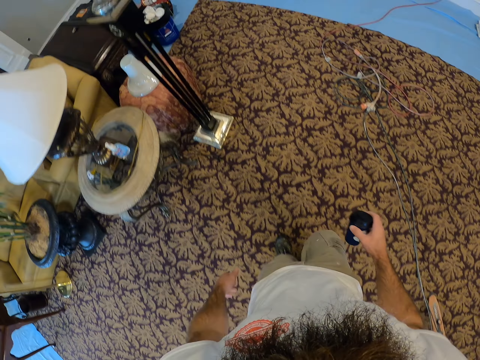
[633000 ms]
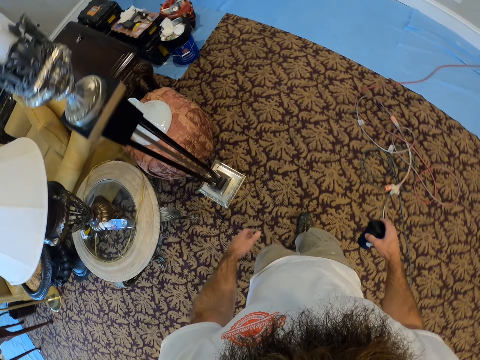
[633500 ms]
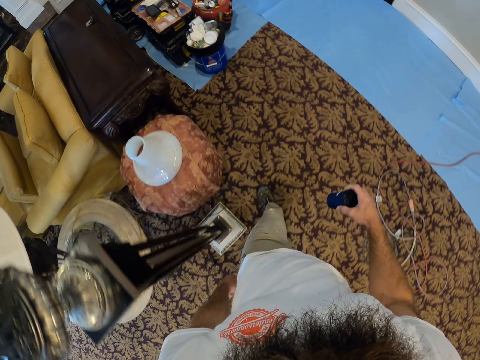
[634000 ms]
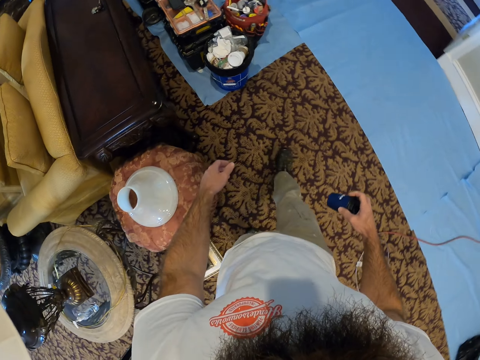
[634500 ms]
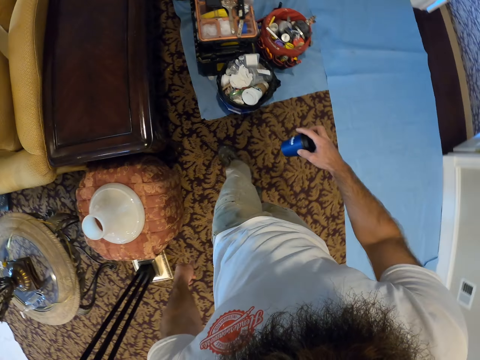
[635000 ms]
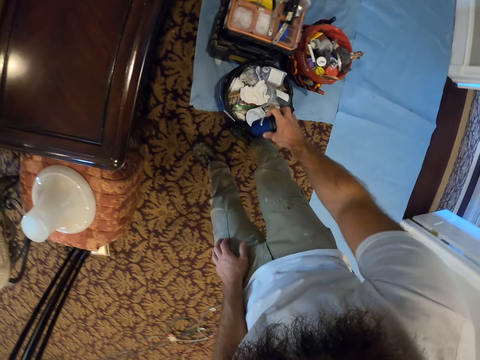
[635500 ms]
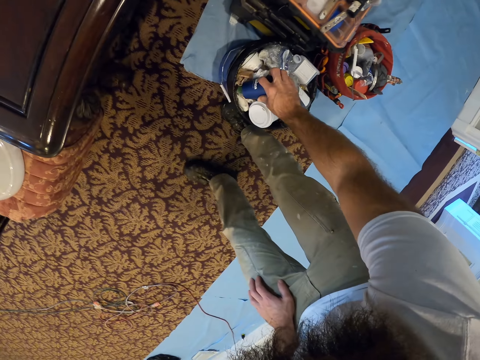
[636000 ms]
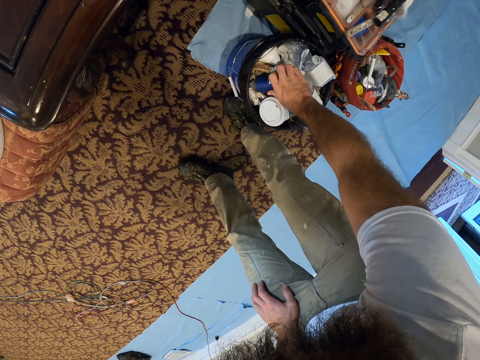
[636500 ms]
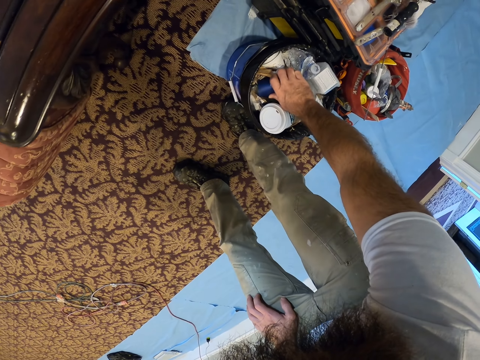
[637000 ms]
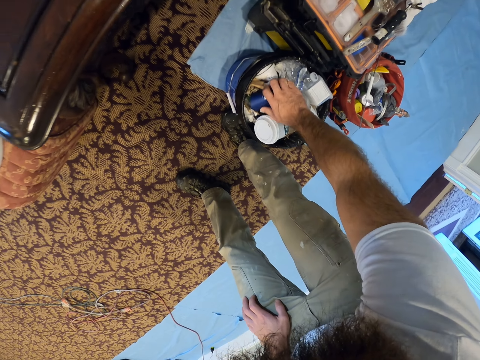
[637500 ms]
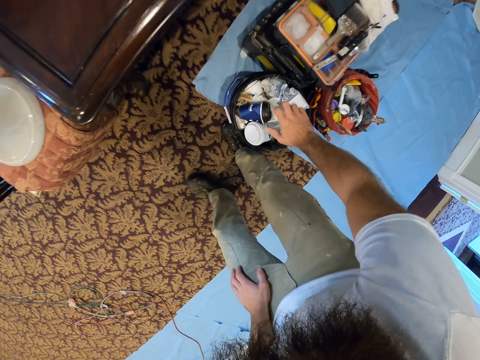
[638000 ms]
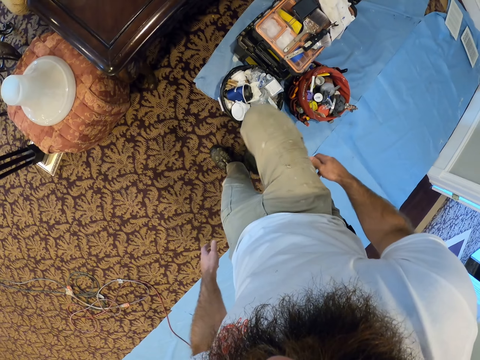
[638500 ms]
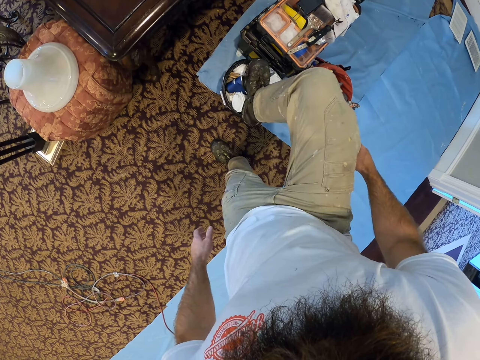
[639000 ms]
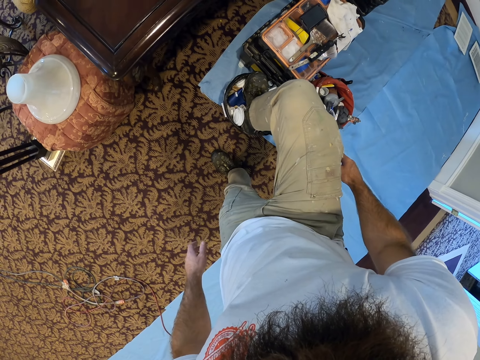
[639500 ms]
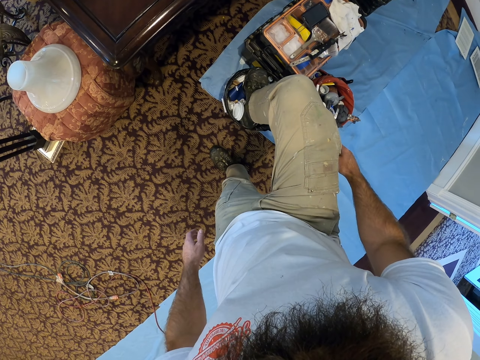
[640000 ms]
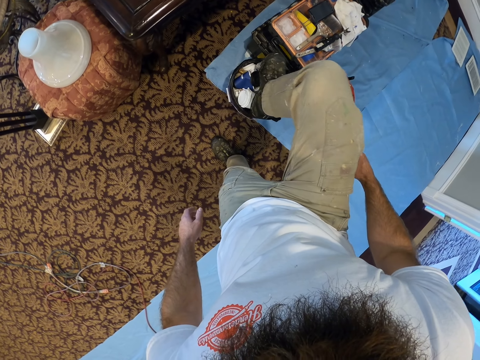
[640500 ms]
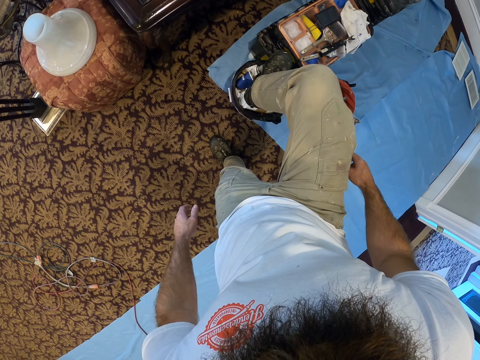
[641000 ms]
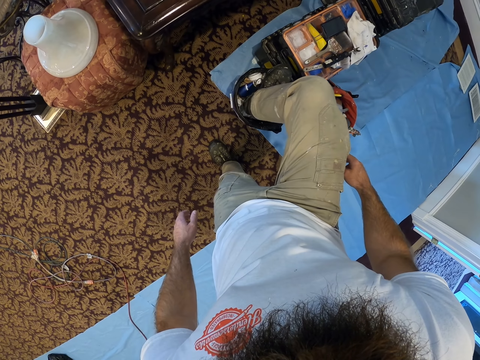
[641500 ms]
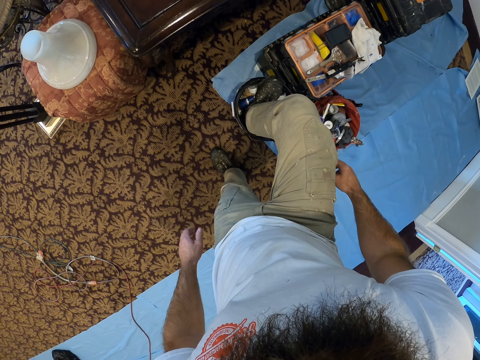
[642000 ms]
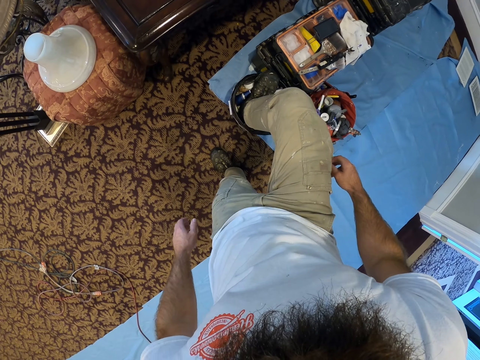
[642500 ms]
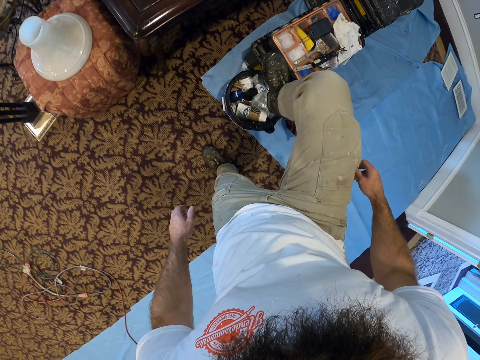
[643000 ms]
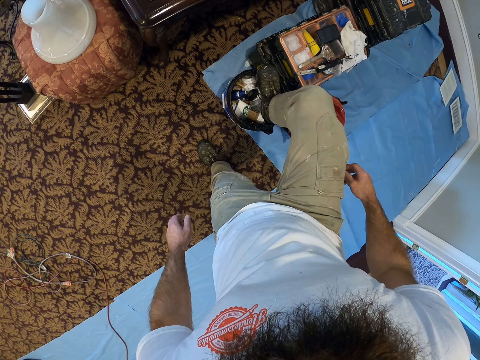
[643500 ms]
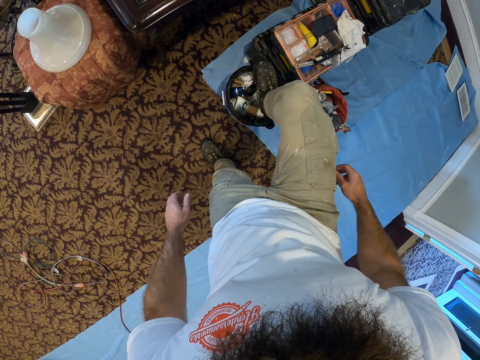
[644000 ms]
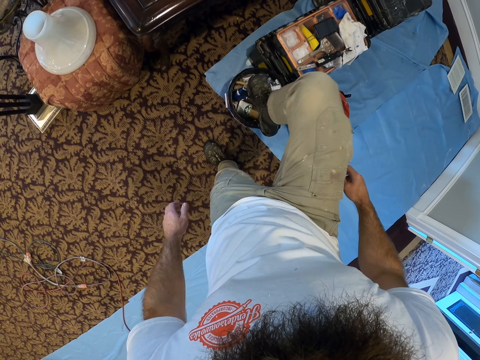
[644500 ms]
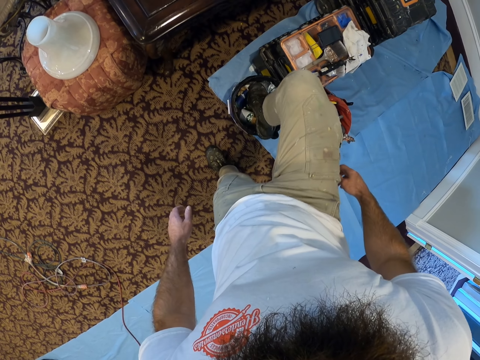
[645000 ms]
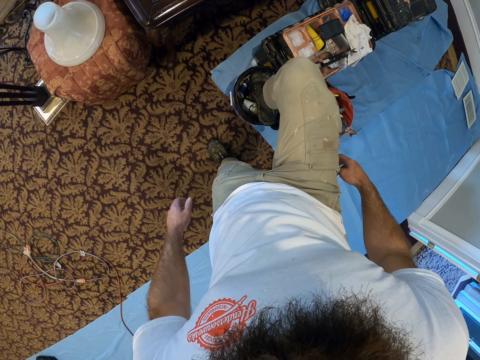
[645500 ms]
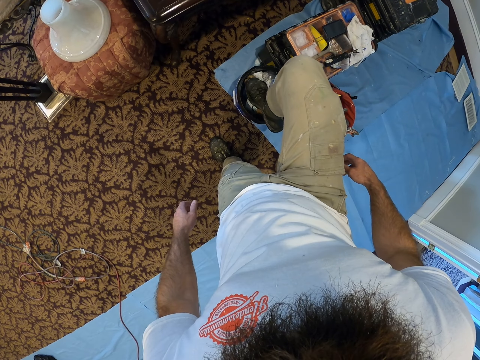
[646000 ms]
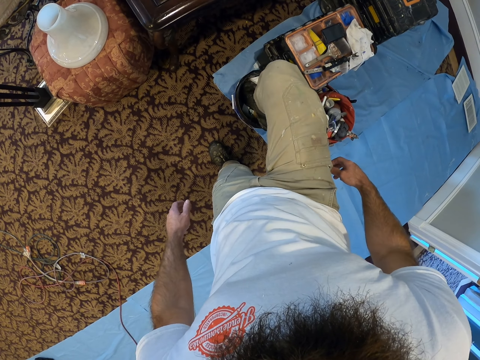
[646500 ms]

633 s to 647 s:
The camera wearer places the black cup in his right hand in a trash can. He steps on the trash in the trash can with his right leg.

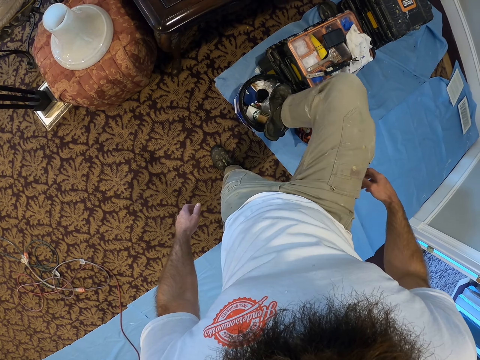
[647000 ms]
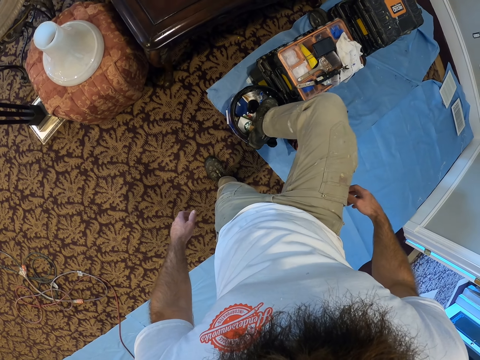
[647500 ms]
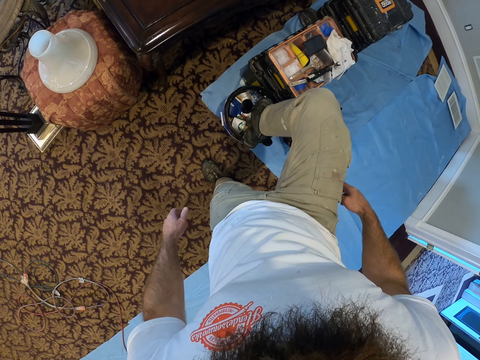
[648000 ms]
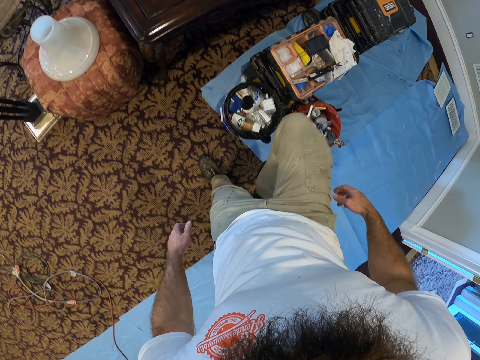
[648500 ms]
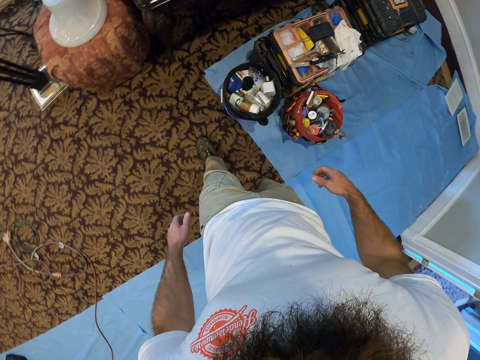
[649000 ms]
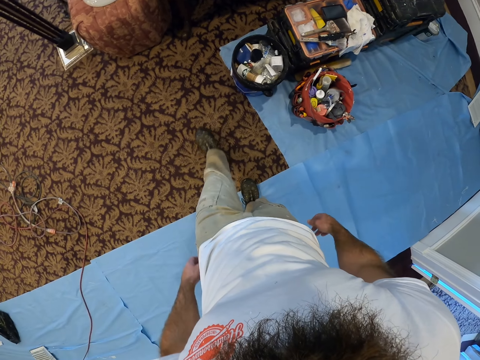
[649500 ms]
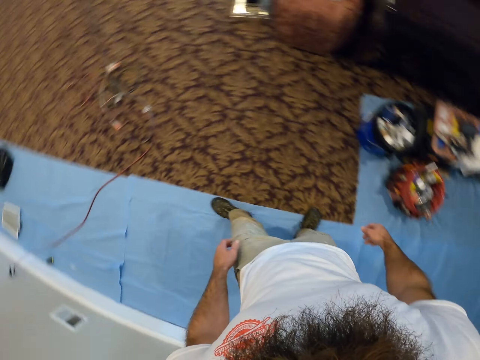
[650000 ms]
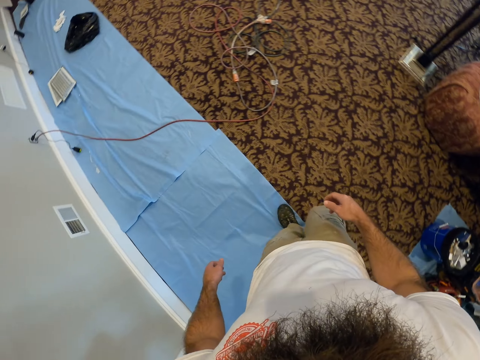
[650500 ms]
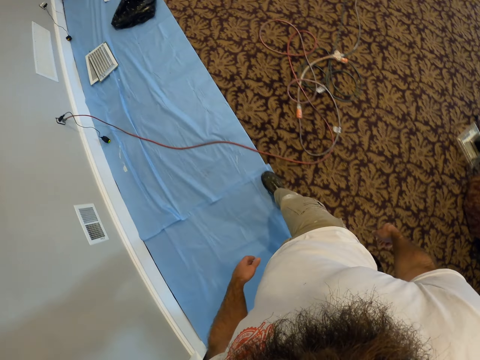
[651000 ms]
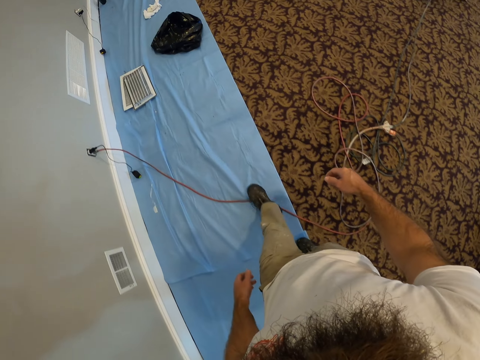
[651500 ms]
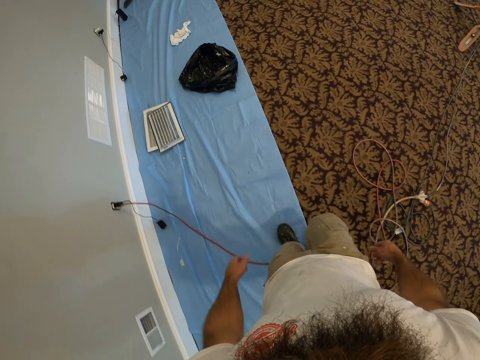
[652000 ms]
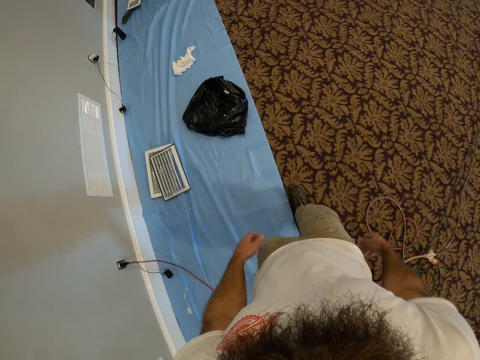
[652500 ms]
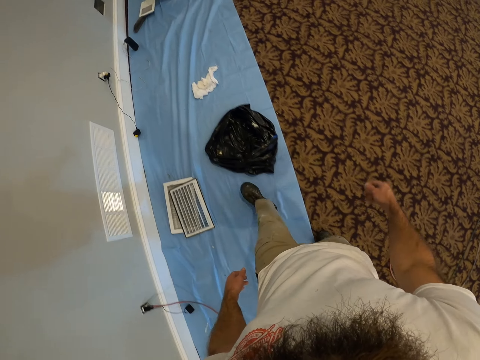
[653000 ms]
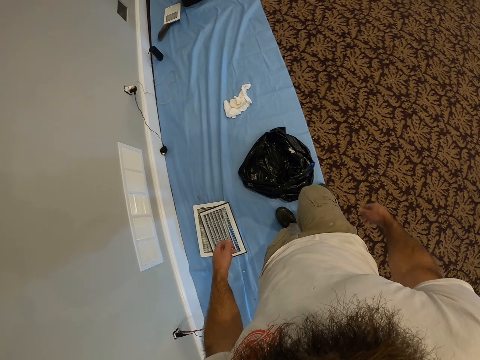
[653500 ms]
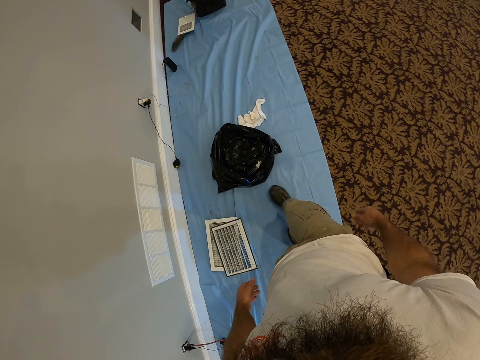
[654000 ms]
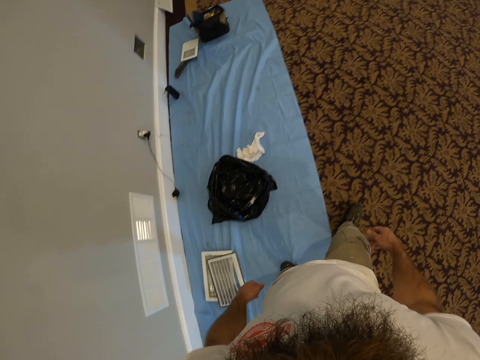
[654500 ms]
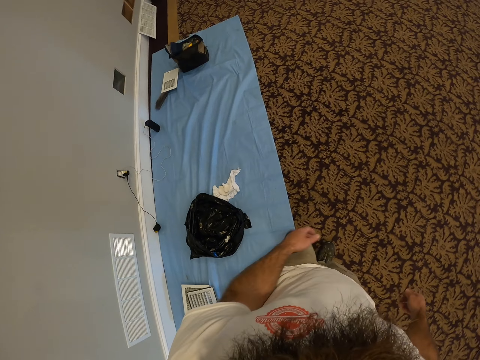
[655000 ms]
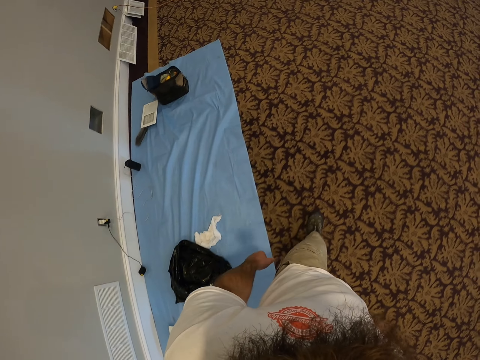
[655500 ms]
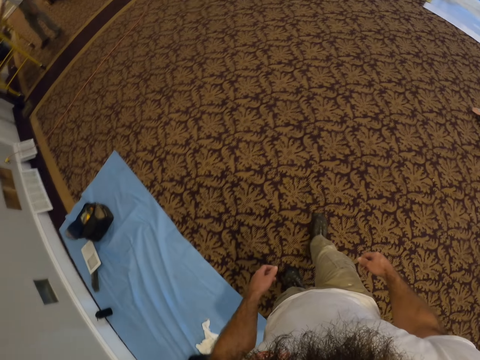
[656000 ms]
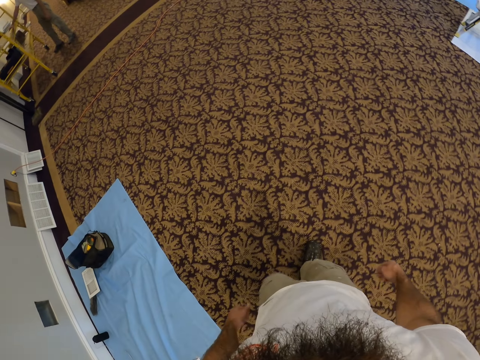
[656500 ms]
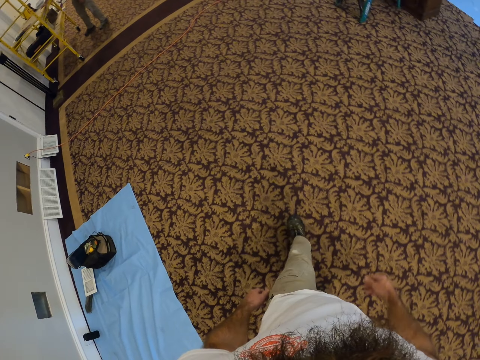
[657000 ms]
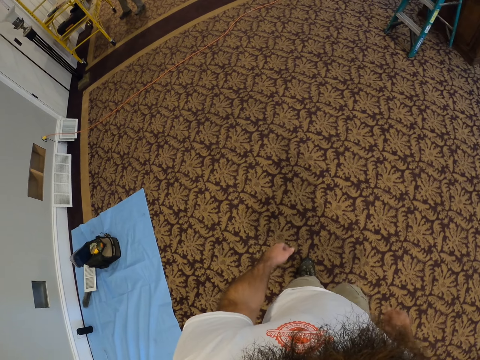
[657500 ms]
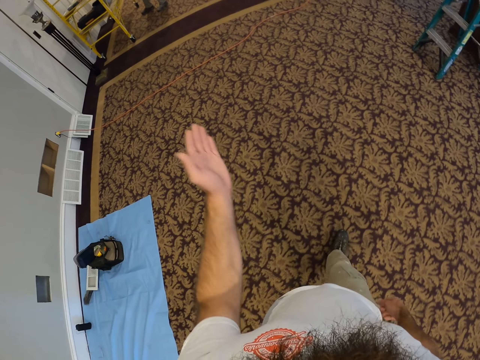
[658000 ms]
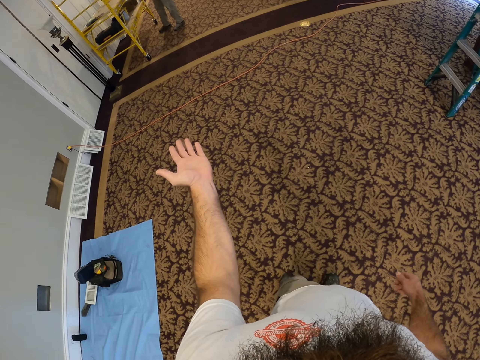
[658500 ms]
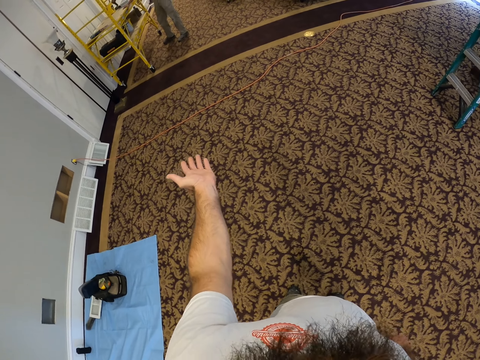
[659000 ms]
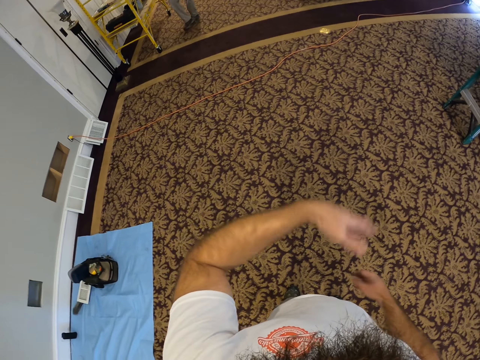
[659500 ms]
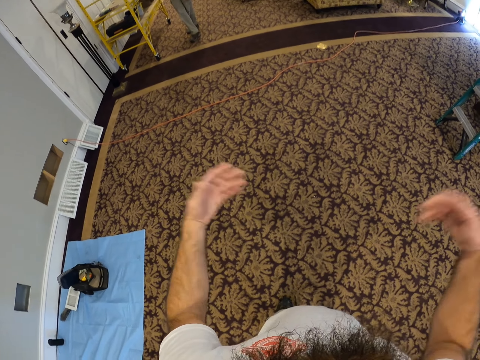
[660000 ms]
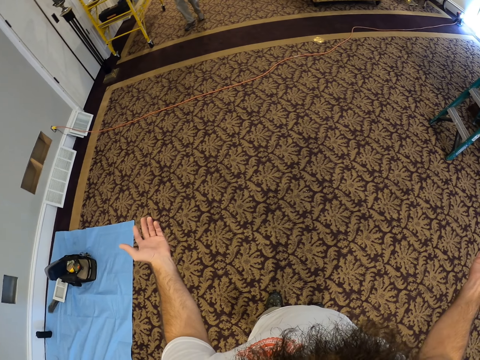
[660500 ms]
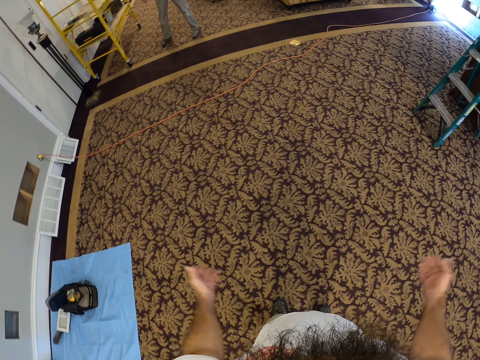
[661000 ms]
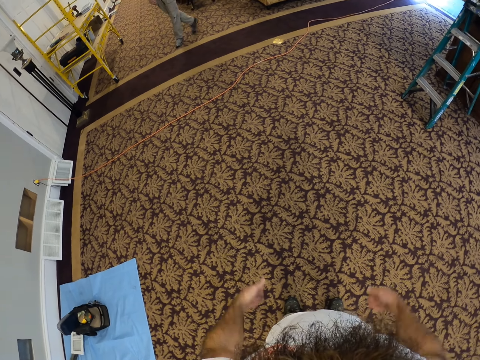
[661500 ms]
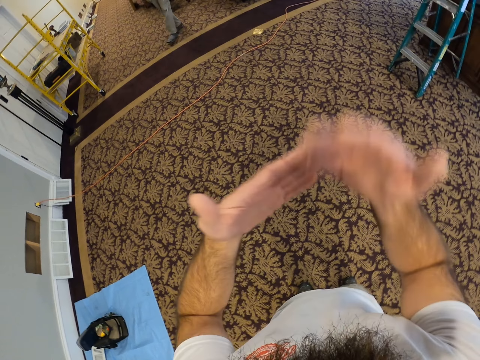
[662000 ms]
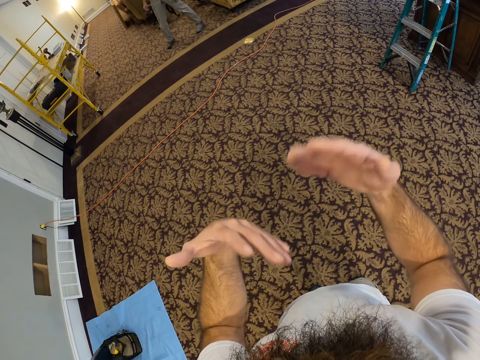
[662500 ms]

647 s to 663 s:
The camera wearer walks around the room. He walks towards the man. He kicks a polythene bag on the floor with his right leg. He walks around the room. He interacts with the man. He spreads his hands.
